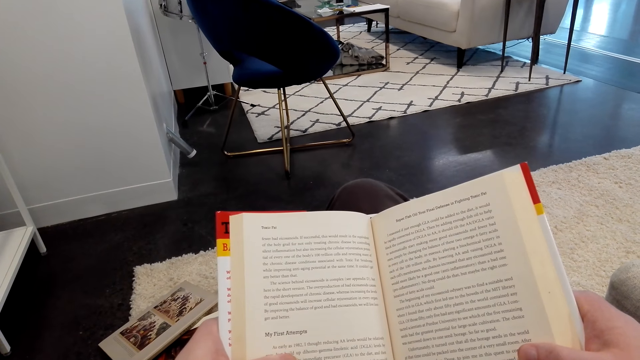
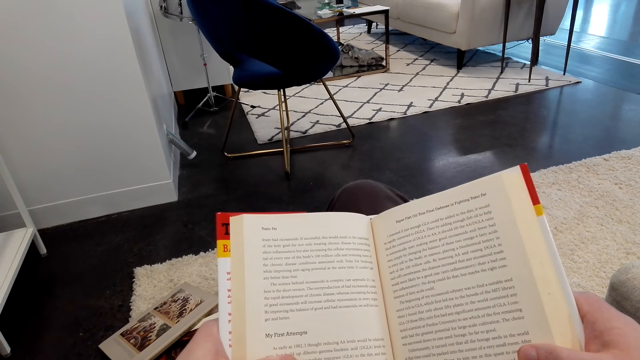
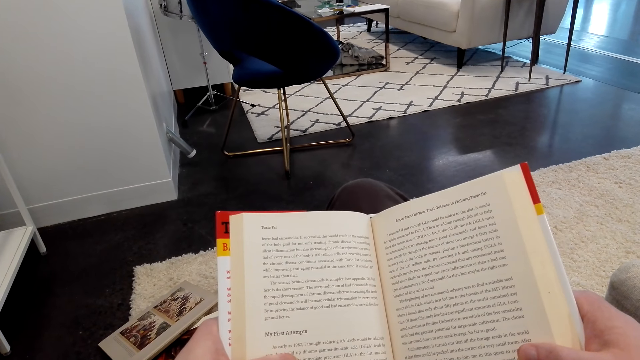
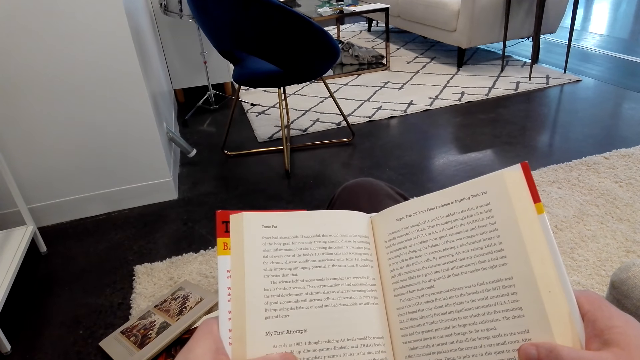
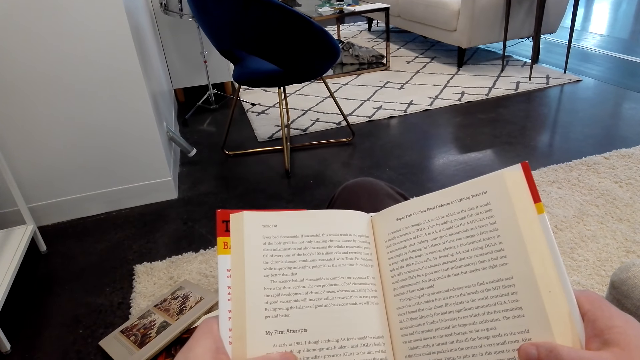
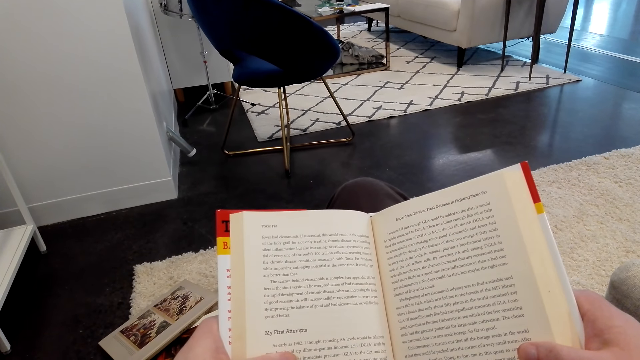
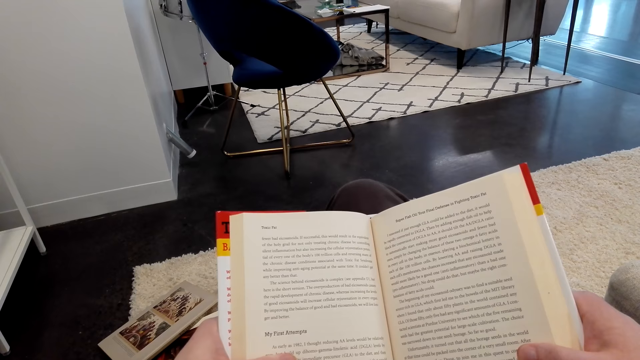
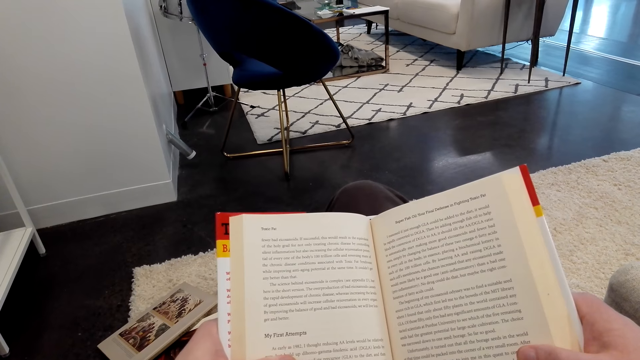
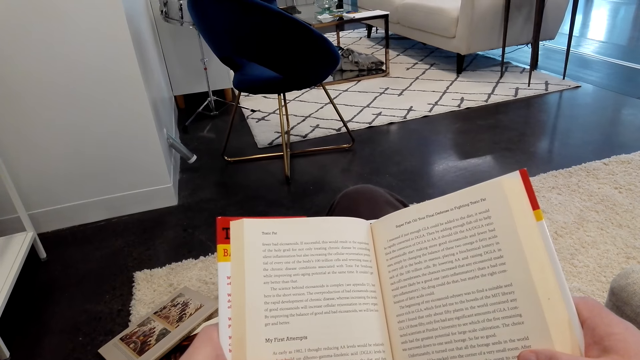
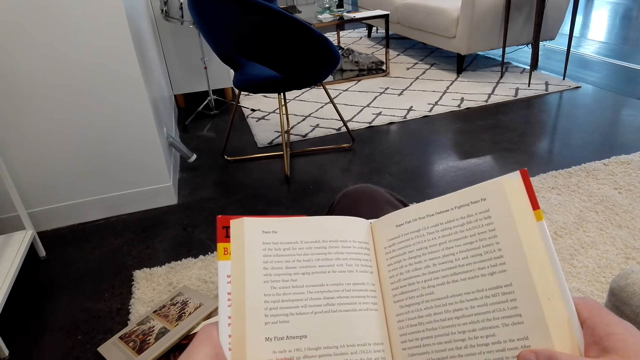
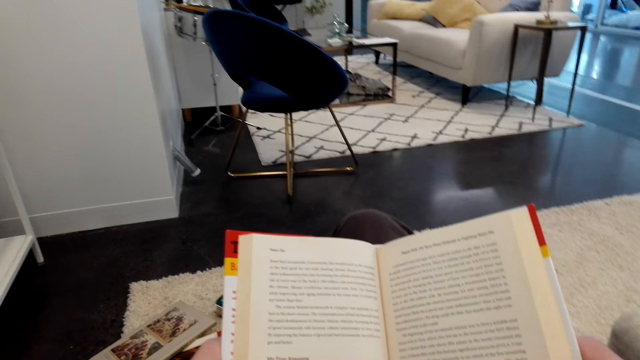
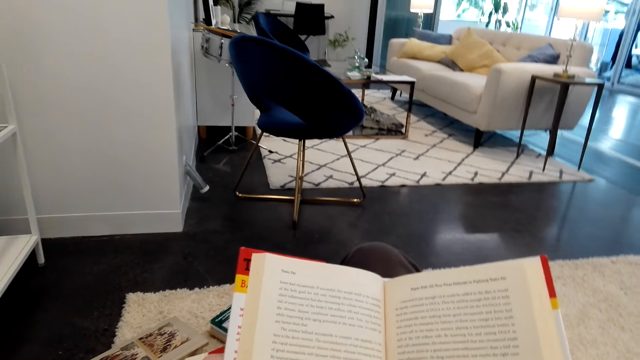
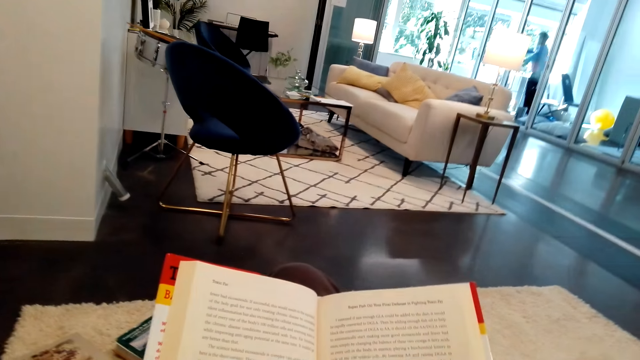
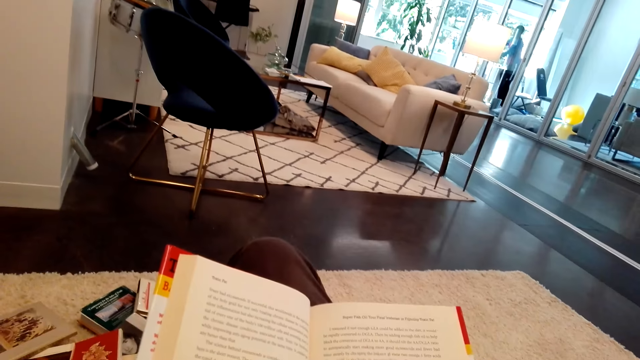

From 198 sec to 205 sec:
The camera wearer reads the book.

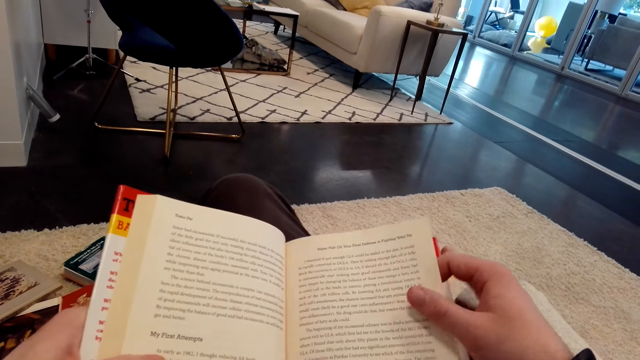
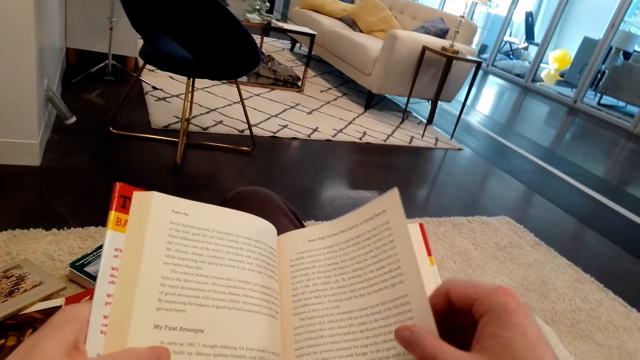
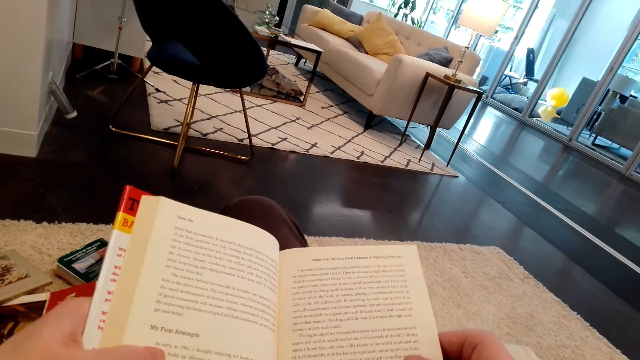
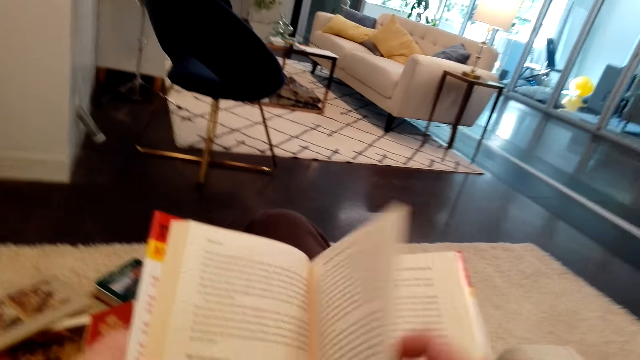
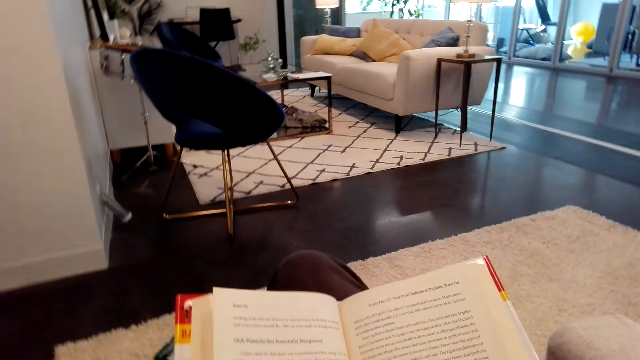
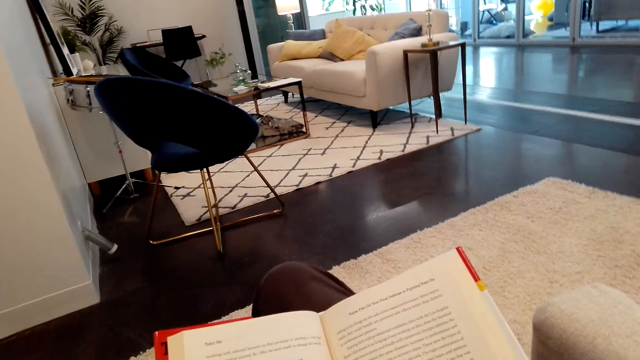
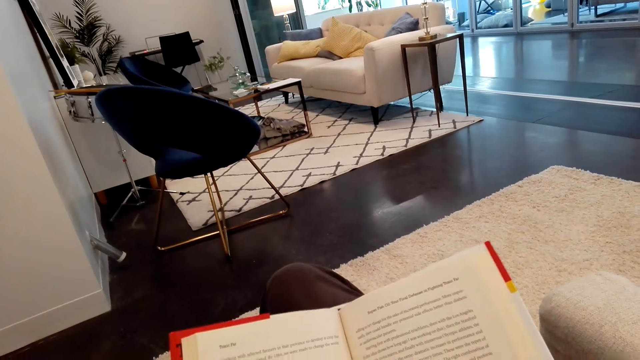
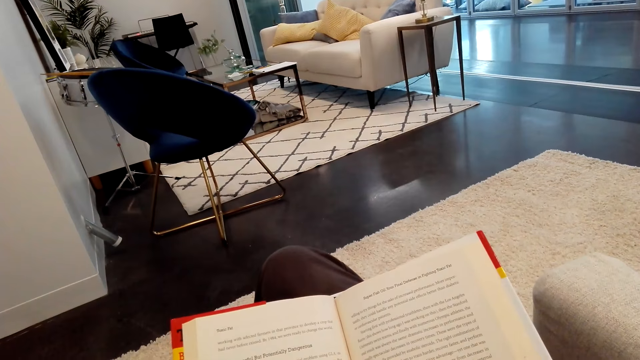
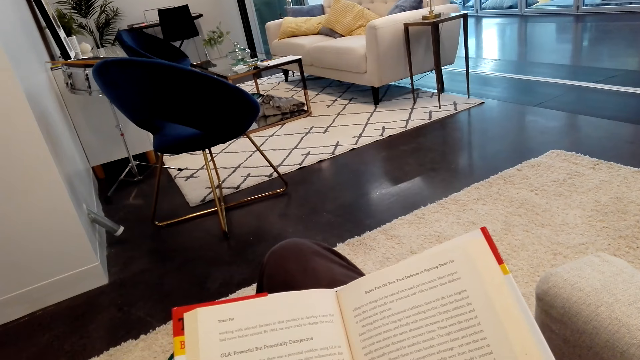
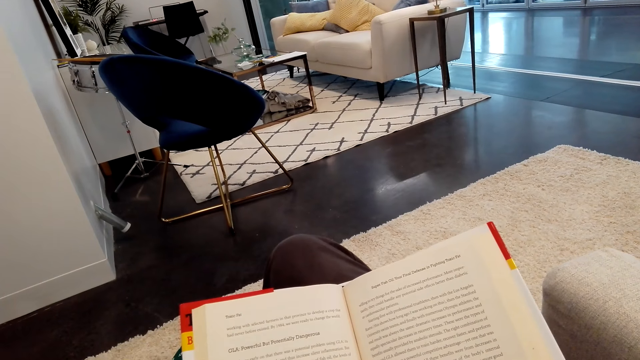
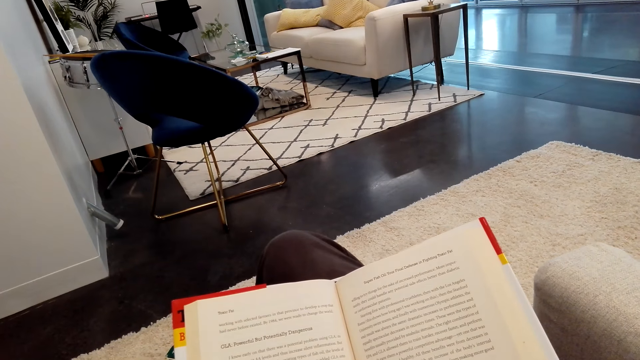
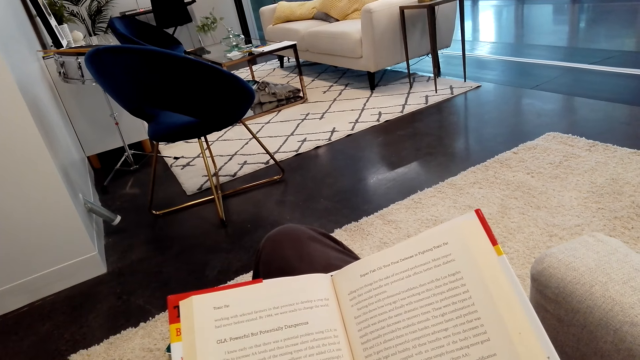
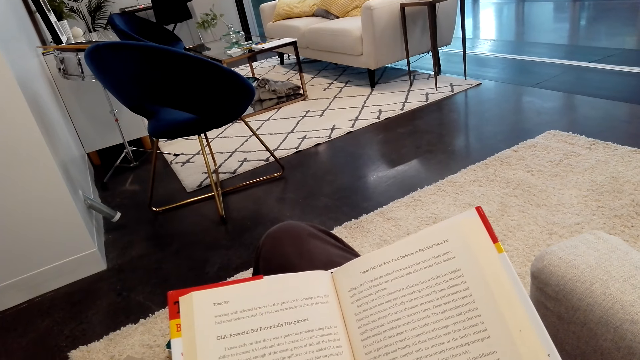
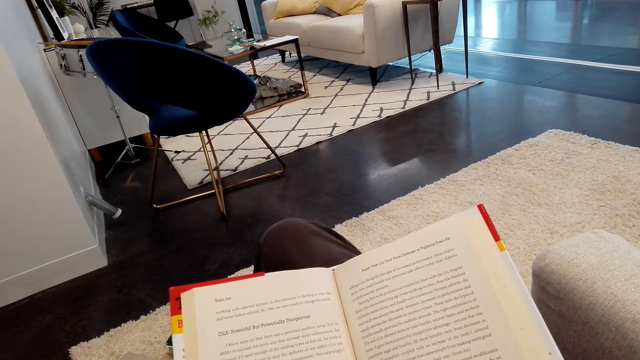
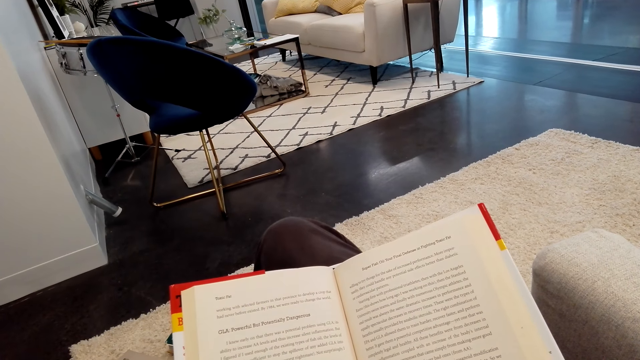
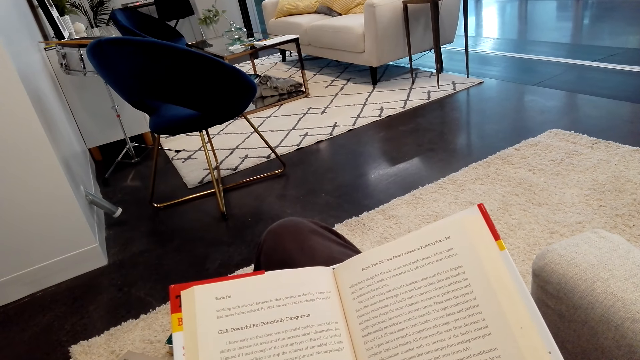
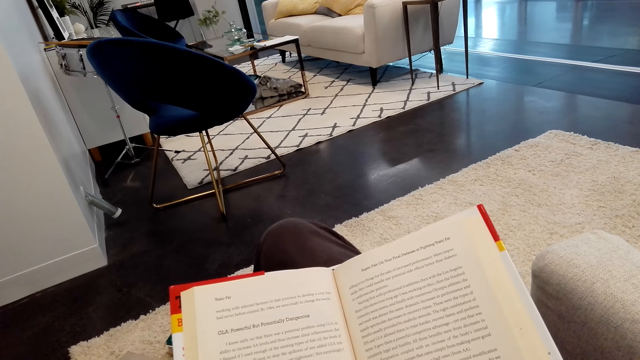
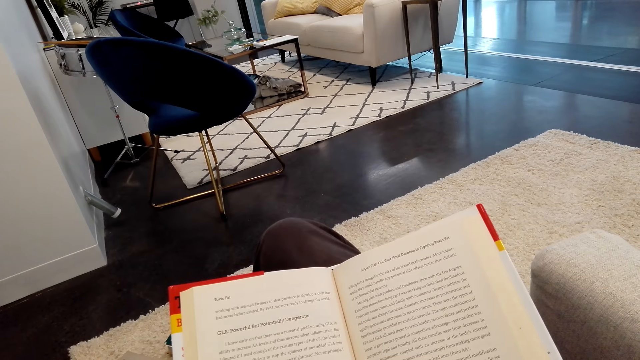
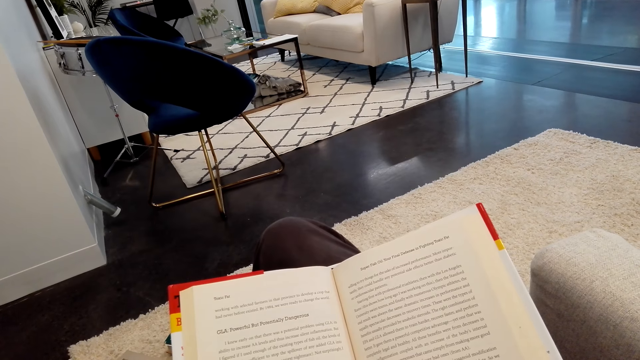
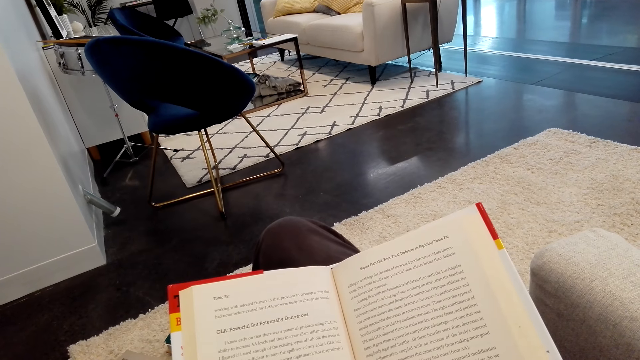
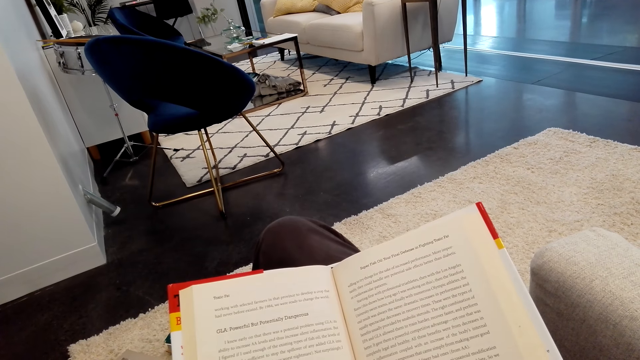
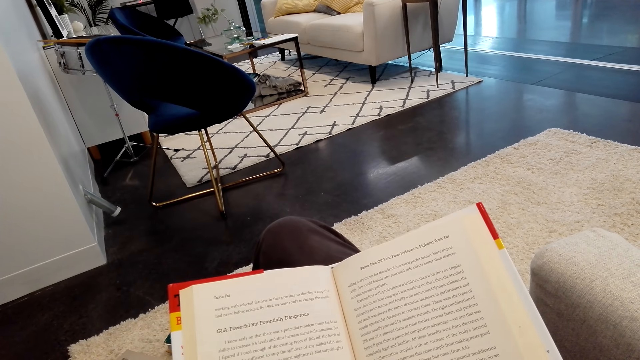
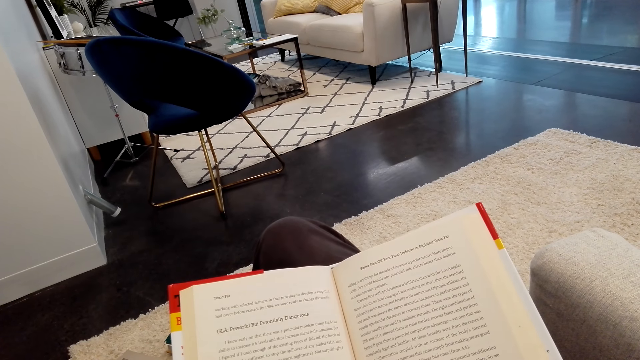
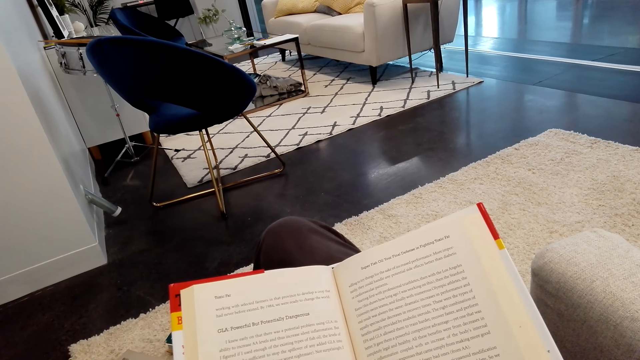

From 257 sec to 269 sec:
The camera wearer opens the book page. They read the book. They open the paper book.

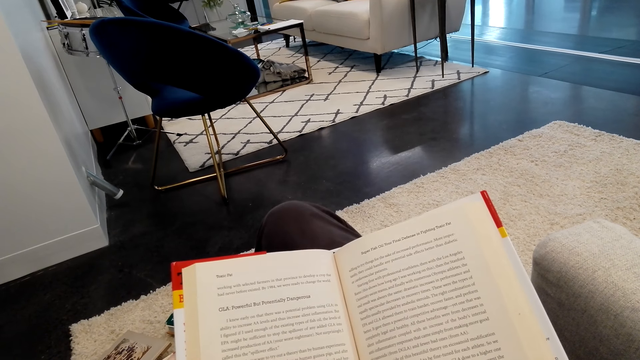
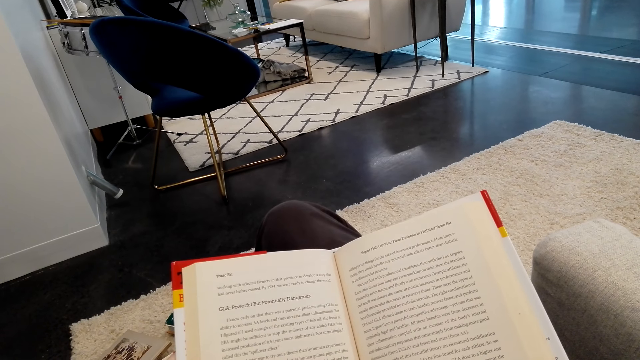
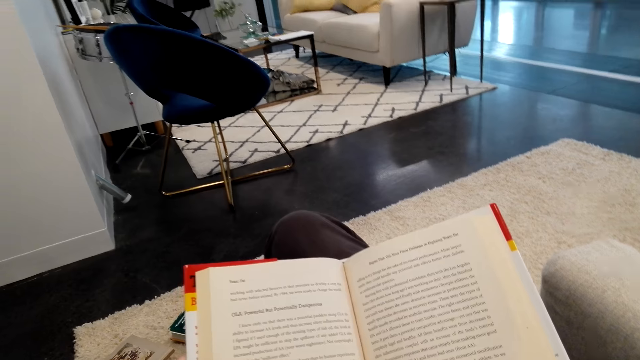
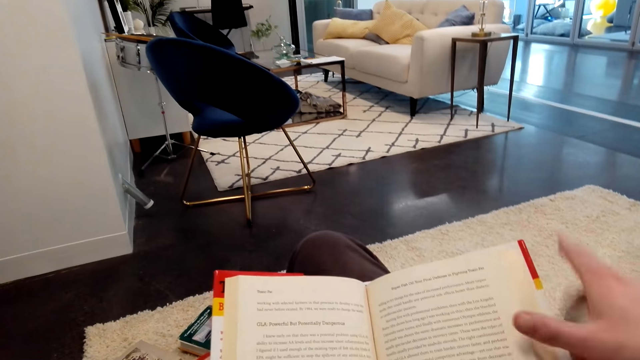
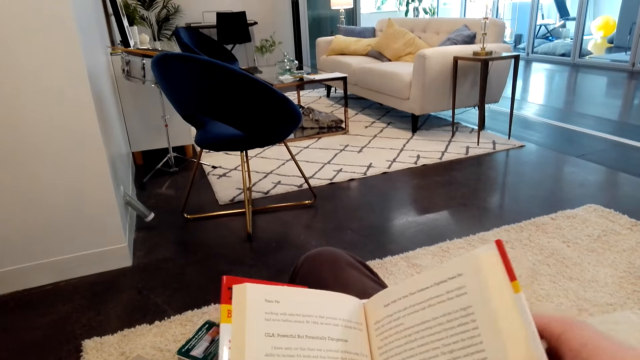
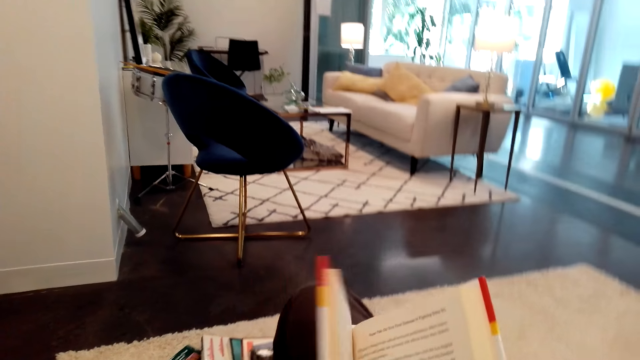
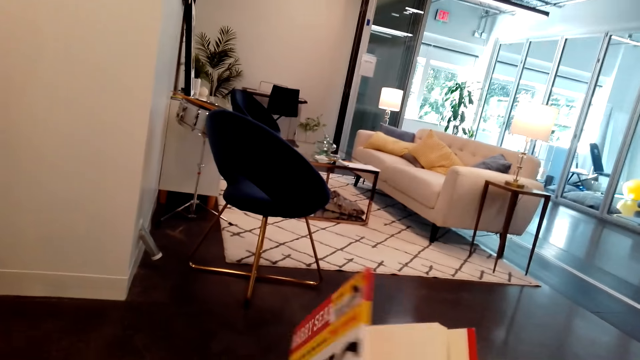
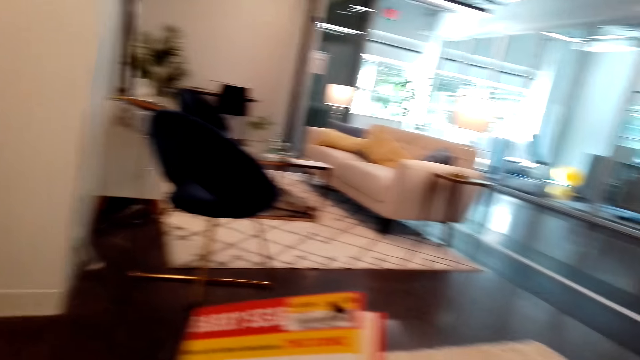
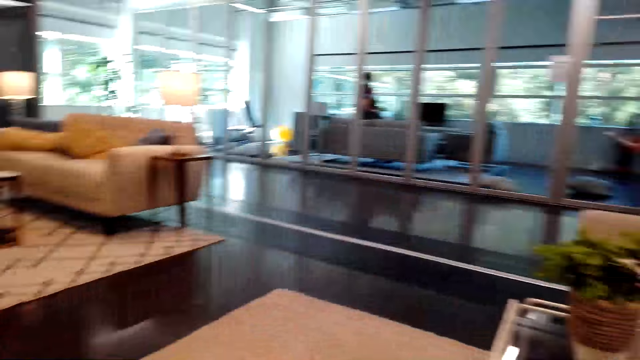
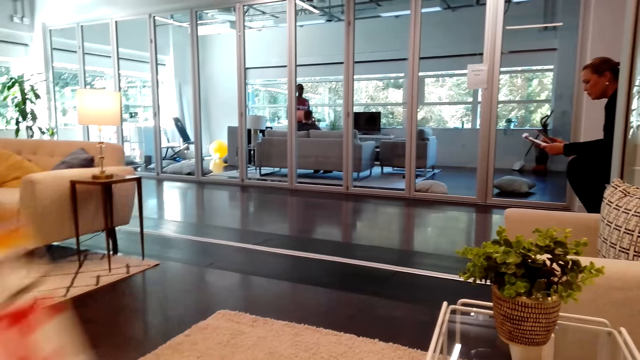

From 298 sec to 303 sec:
The camera wearer moves a hand on the book. They close the book. They flap the book.
